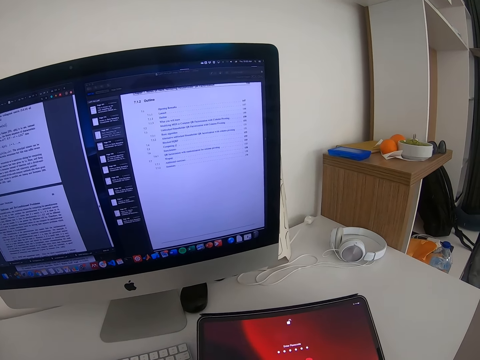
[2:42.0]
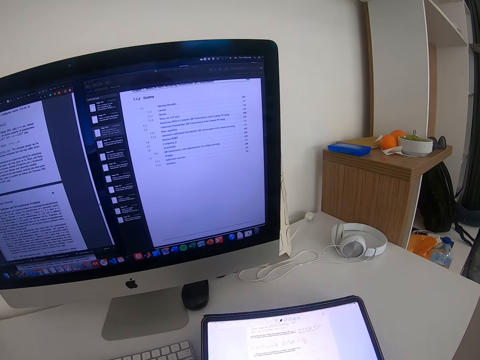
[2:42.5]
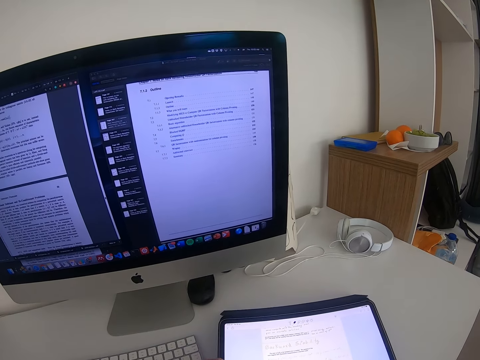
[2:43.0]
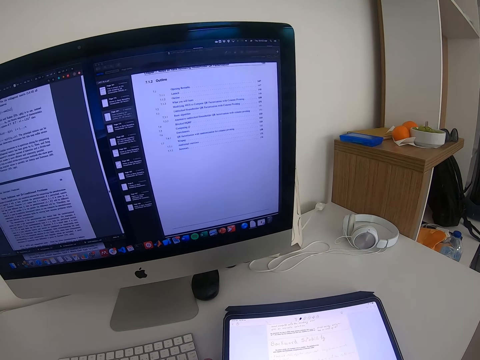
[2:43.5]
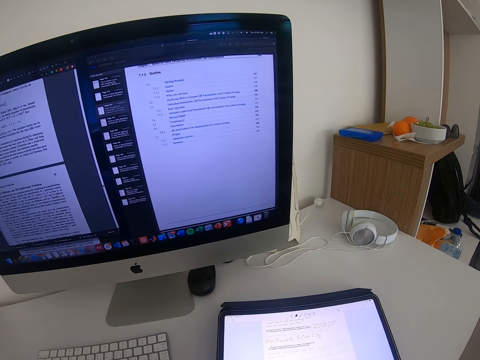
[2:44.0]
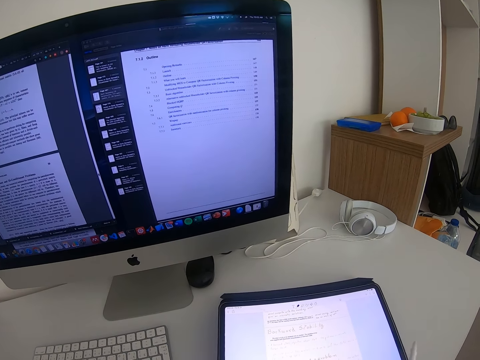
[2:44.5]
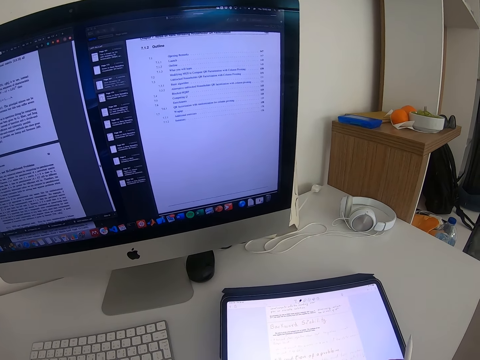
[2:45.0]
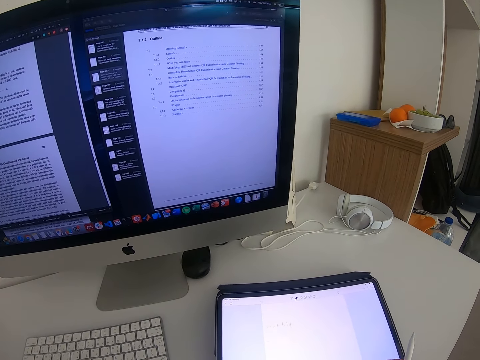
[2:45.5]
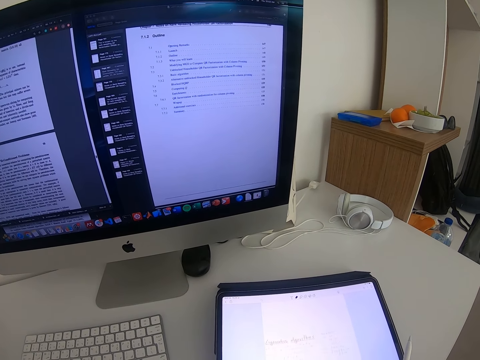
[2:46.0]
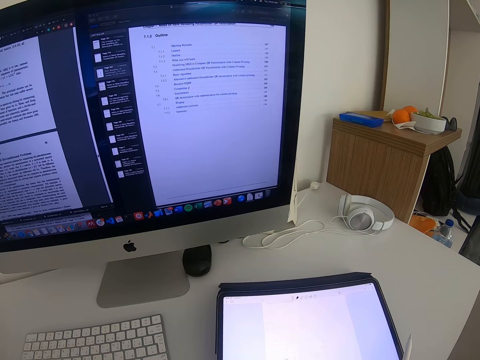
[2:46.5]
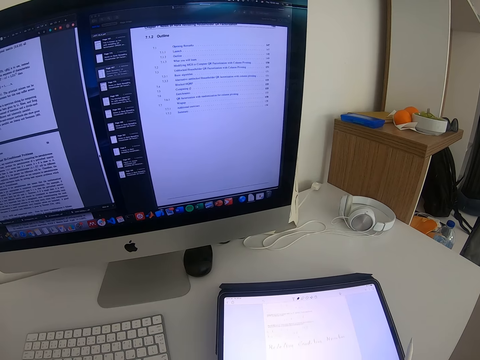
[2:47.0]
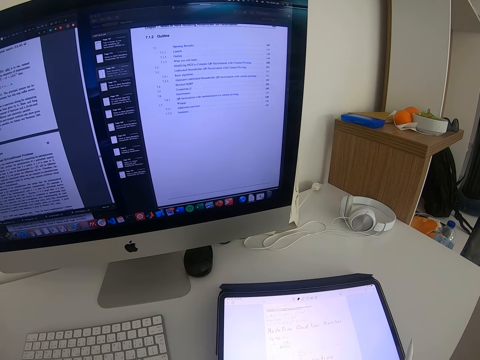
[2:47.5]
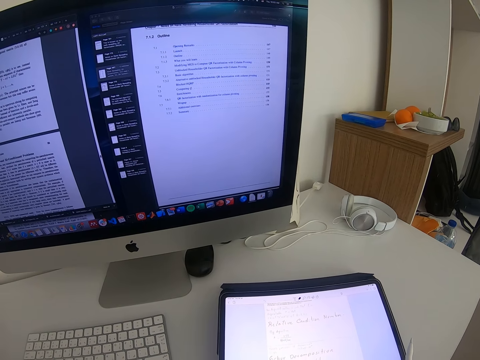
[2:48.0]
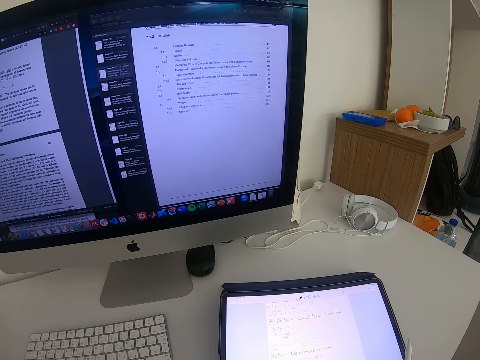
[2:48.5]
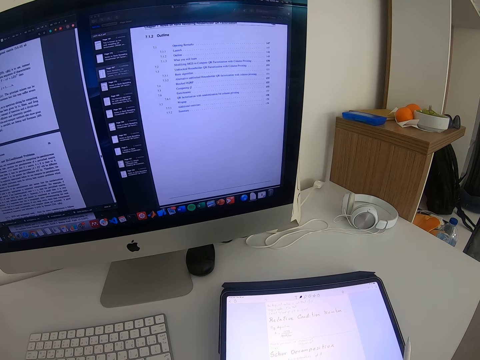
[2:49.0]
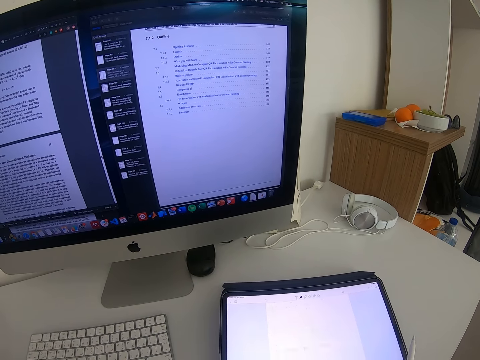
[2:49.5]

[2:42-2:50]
The camera wearer holds the phone. They scroll on the phone. They put the phone on the table. They scroll on the phone.

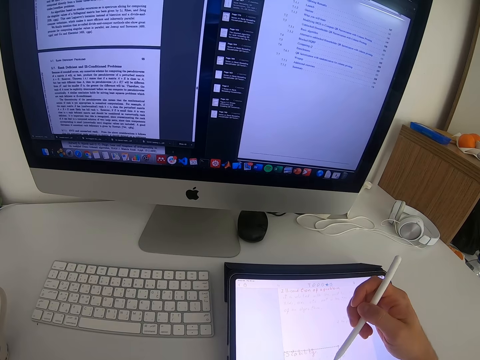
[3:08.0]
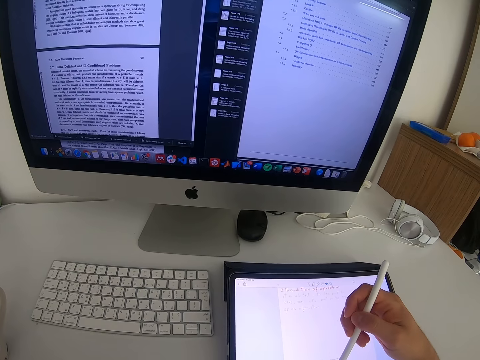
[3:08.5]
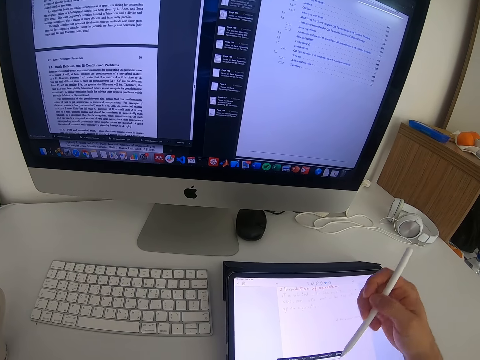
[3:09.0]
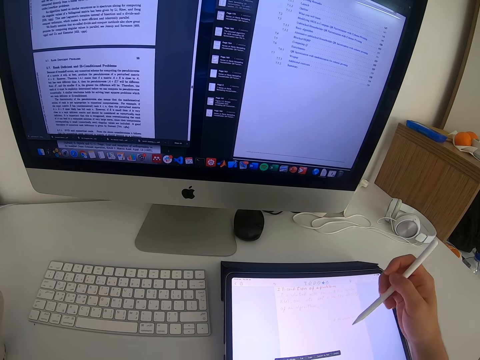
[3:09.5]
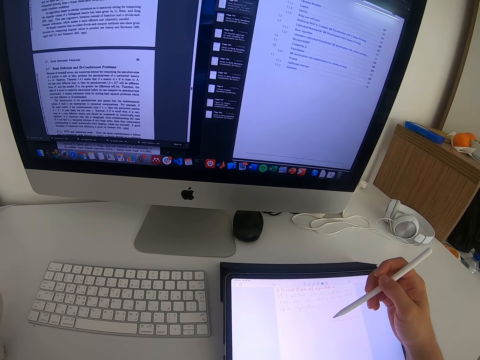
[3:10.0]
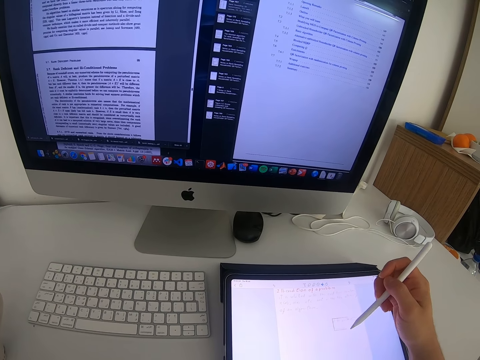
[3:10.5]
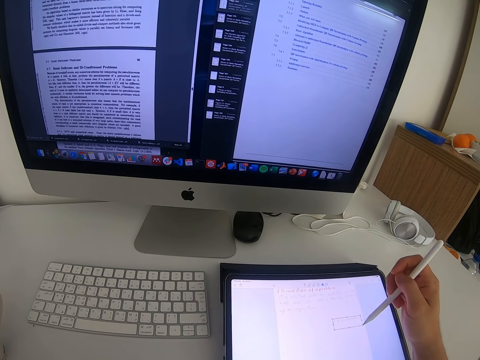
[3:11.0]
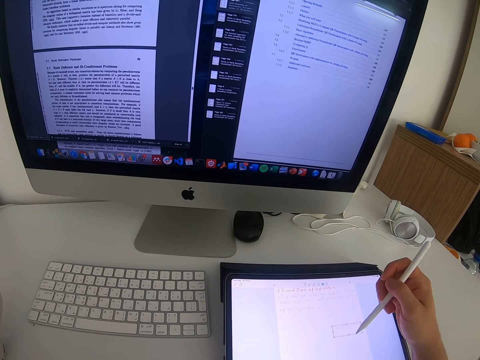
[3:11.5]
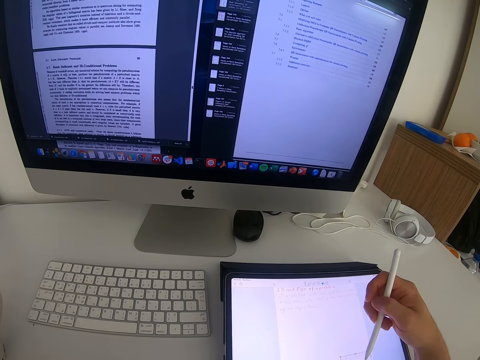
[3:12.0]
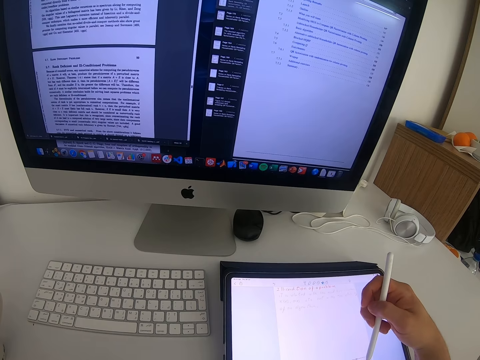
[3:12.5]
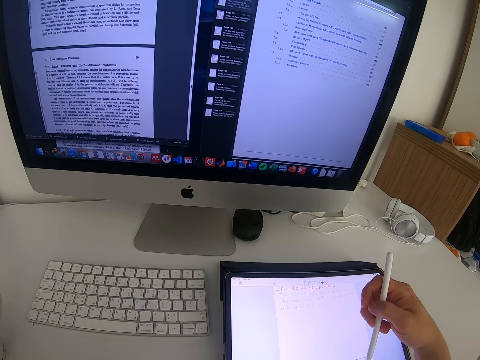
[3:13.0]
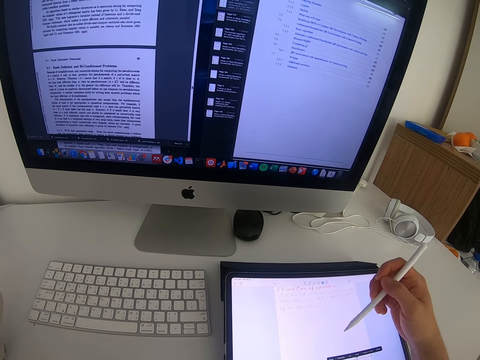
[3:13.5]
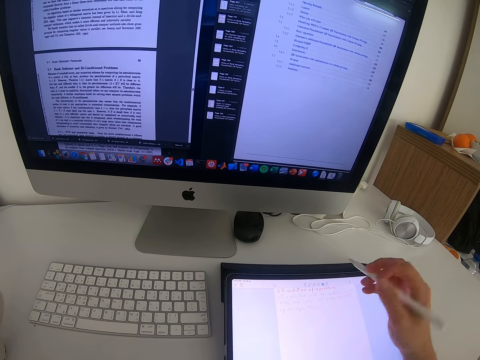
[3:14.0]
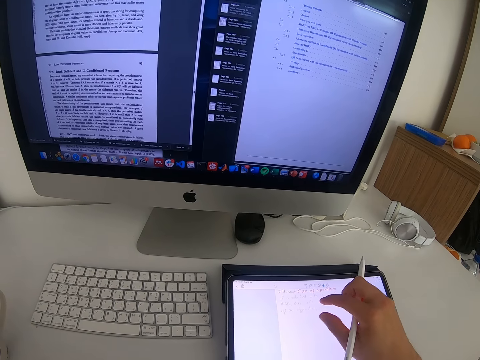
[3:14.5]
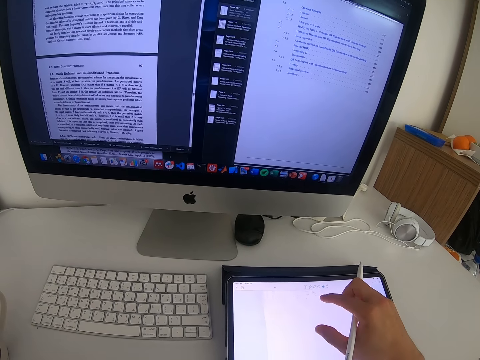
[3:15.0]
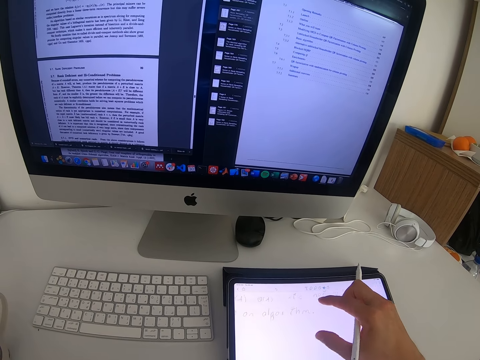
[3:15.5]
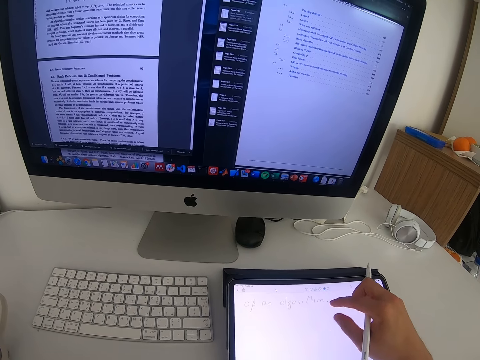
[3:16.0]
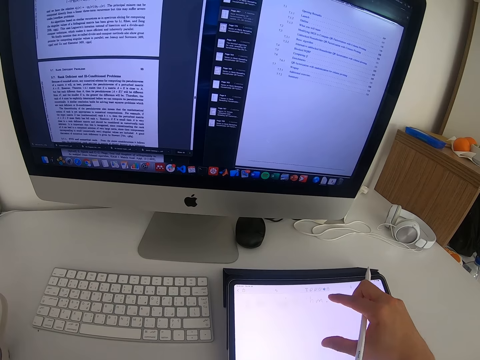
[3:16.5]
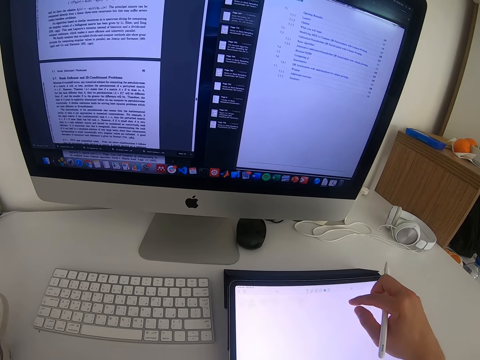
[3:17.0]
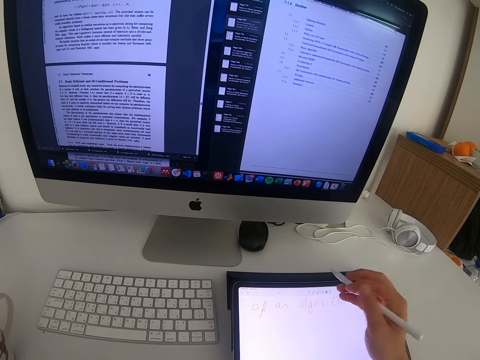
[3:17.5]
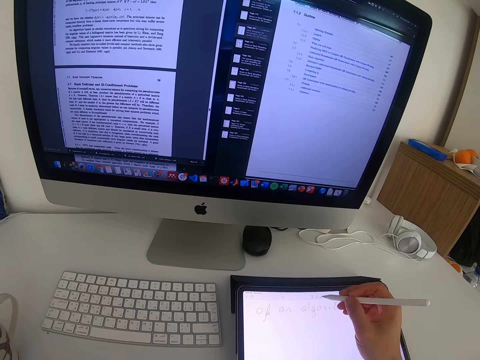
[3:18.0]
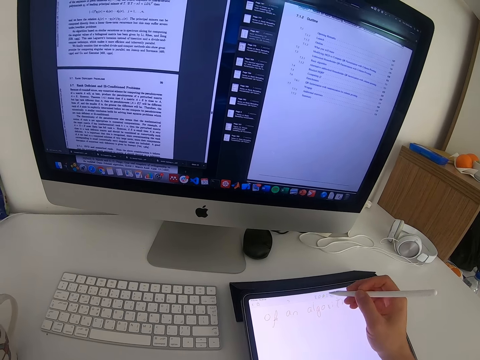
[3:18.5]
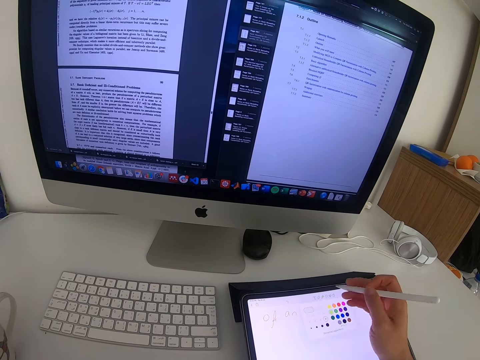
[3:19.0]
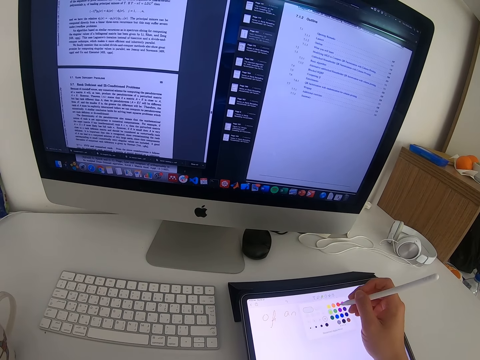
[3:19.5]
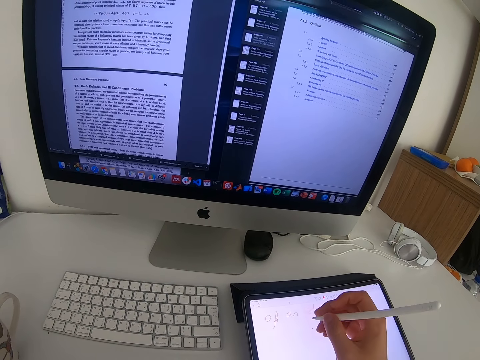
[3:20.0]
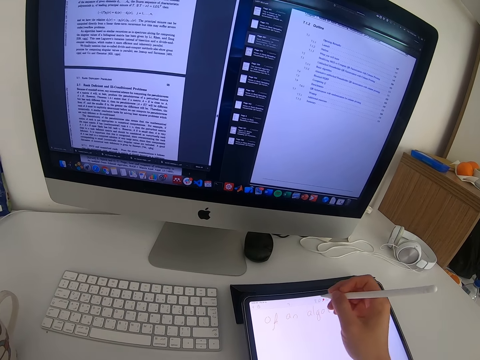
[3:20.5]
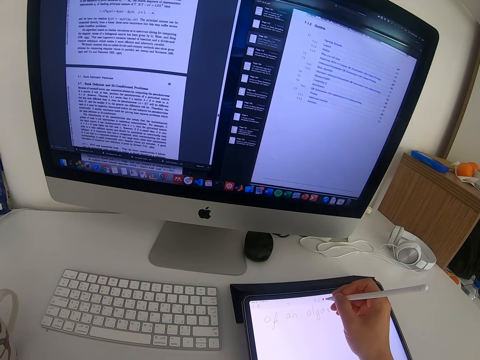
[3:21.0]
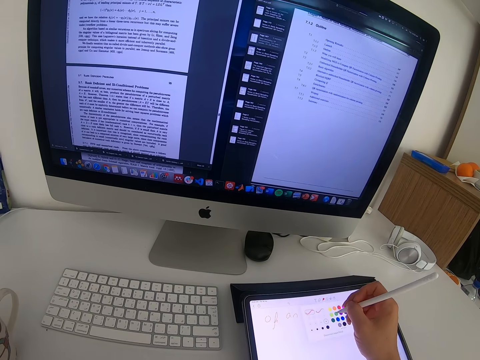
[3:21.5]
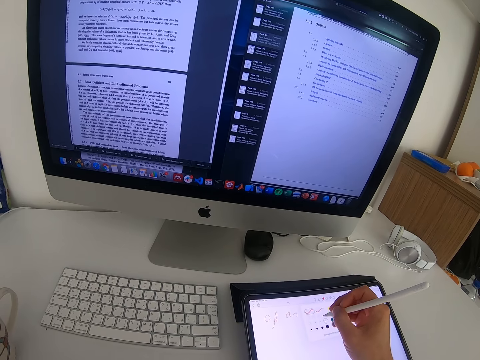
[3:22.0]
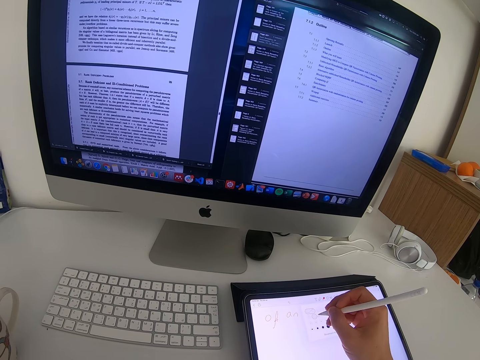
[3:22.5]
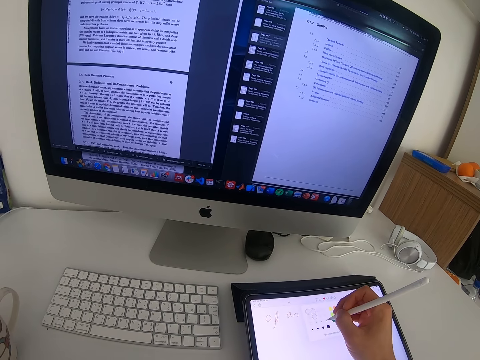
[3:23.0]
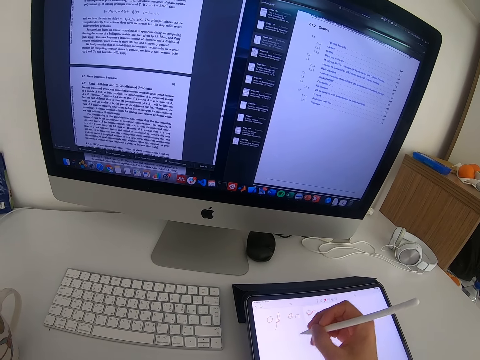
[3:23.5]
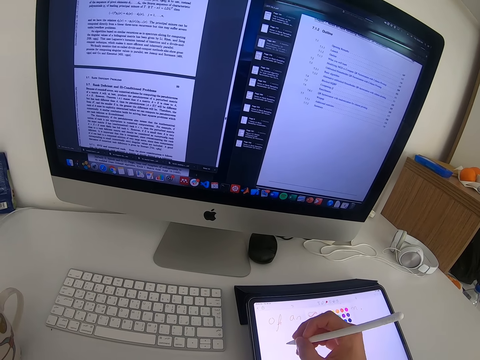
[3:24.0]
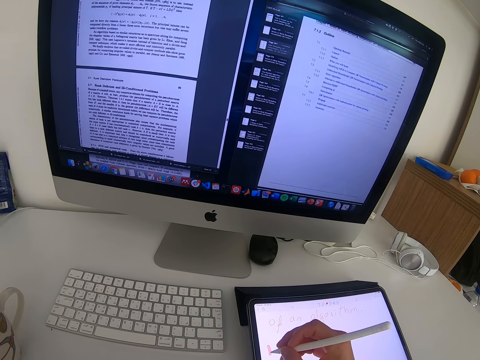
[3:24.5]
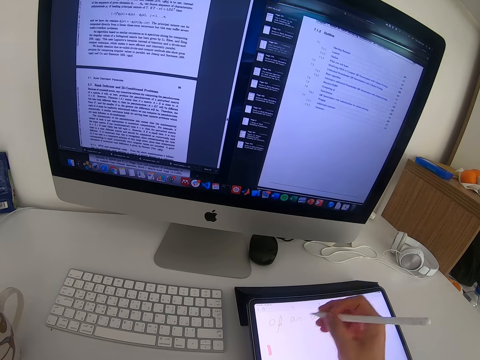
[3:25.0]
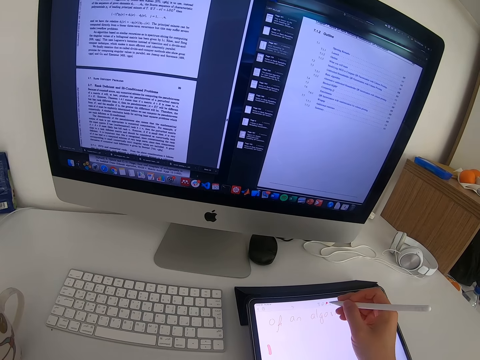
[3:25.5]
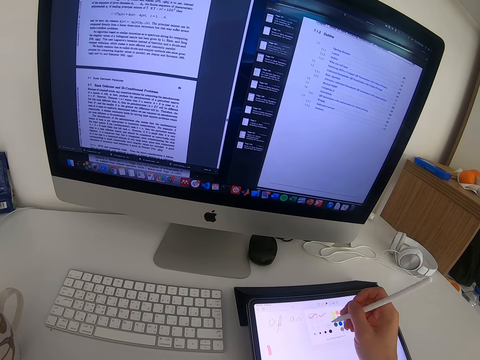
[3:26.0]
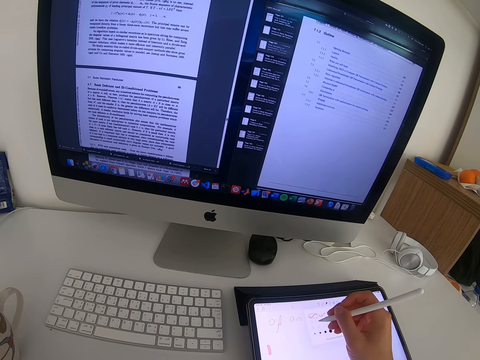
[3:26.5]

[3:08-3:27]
The camera wearer scrolls on the phone with the pen. They draw on the tablet. They click on the phone. They zoom on the phone screen. They tap on the phone with the pen. They move the phone. They click on the phone. They tap on the phone.
